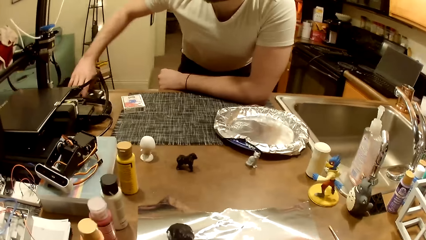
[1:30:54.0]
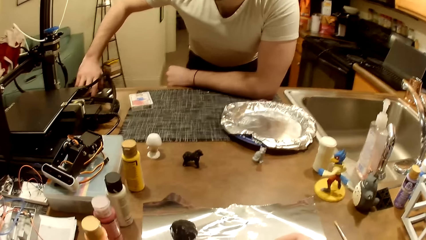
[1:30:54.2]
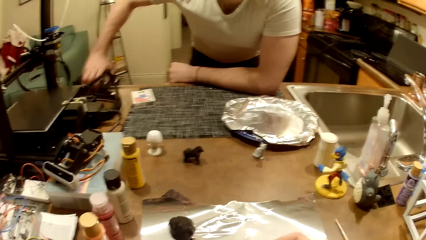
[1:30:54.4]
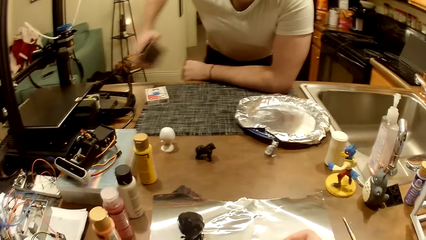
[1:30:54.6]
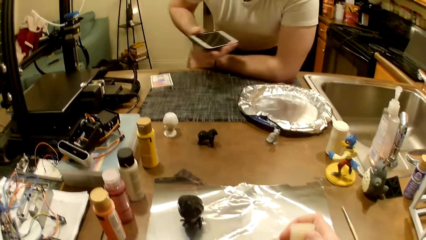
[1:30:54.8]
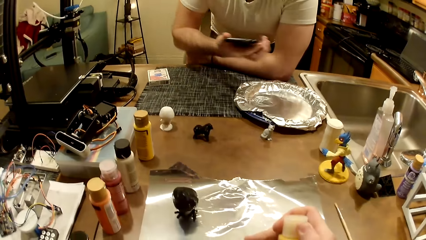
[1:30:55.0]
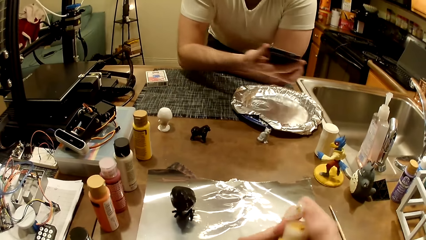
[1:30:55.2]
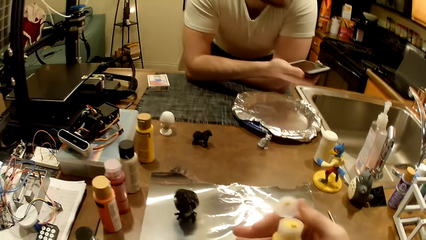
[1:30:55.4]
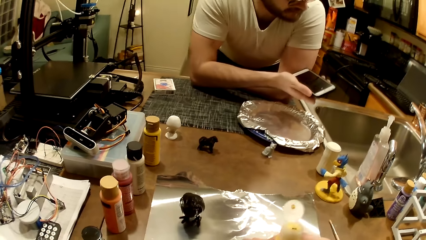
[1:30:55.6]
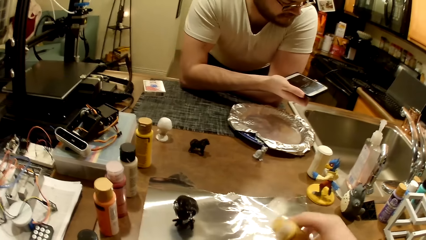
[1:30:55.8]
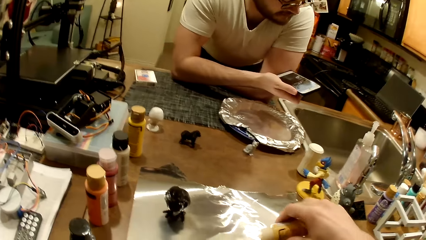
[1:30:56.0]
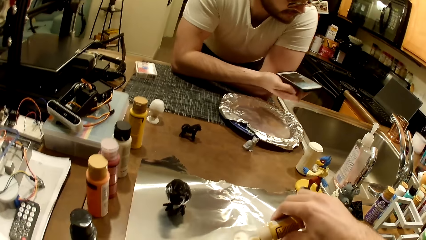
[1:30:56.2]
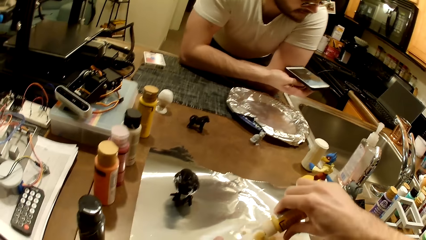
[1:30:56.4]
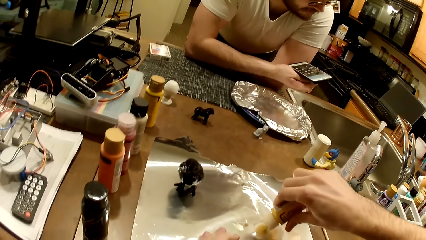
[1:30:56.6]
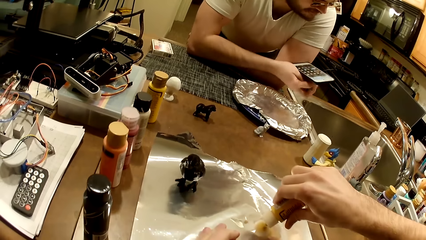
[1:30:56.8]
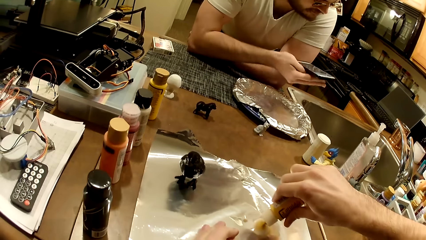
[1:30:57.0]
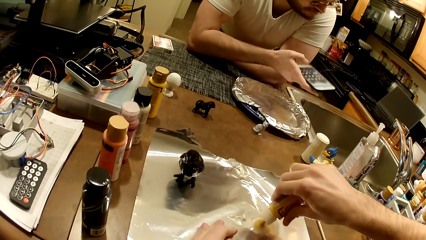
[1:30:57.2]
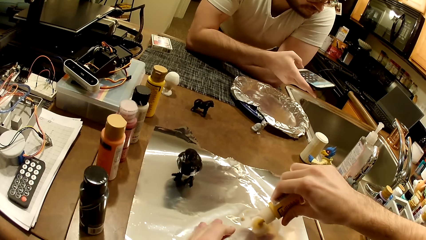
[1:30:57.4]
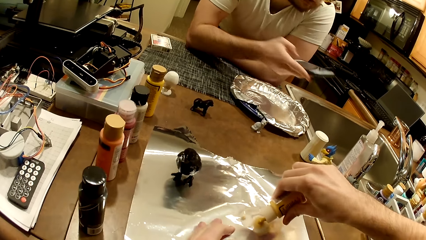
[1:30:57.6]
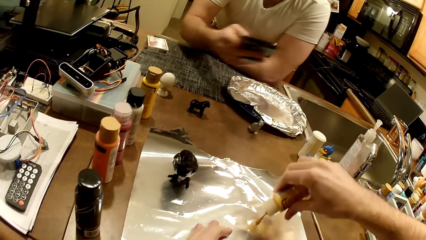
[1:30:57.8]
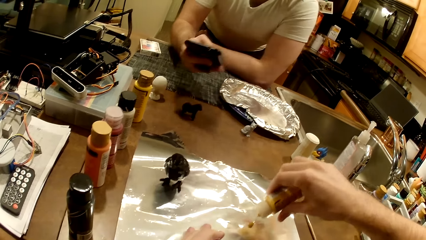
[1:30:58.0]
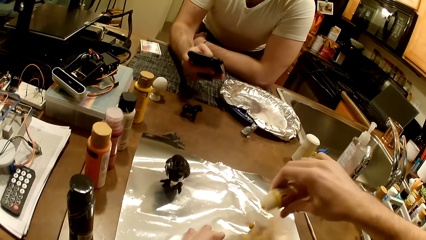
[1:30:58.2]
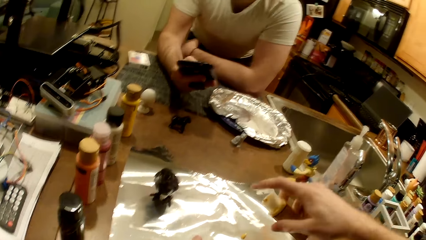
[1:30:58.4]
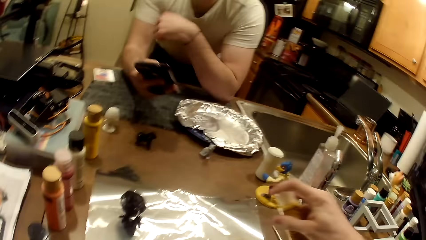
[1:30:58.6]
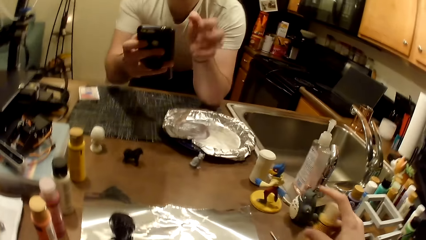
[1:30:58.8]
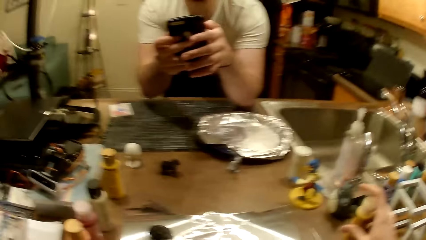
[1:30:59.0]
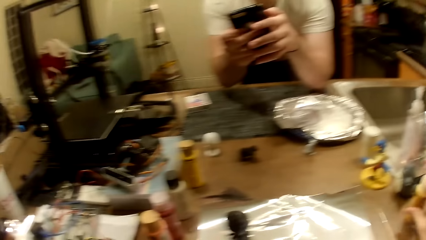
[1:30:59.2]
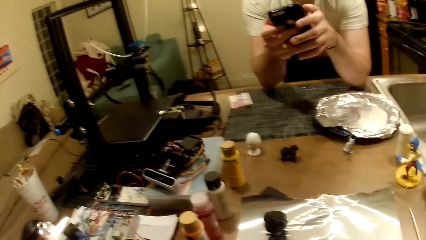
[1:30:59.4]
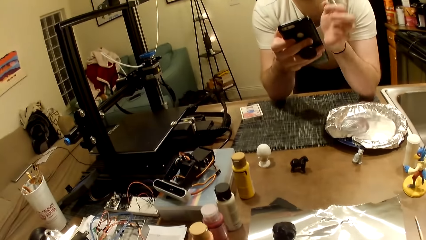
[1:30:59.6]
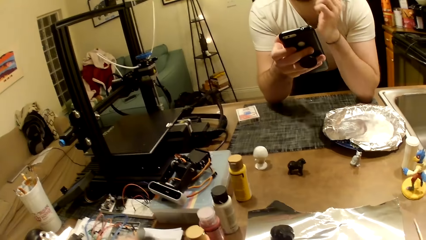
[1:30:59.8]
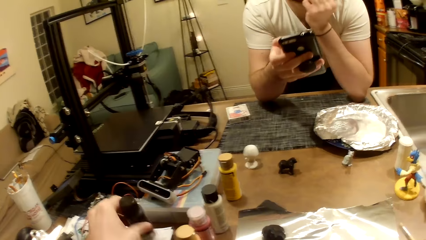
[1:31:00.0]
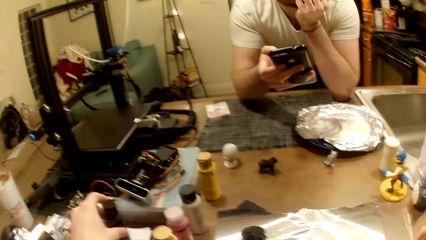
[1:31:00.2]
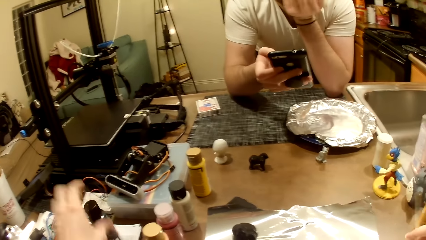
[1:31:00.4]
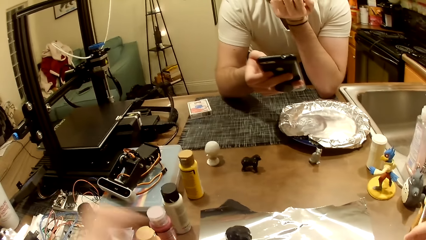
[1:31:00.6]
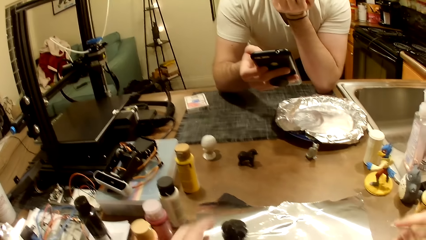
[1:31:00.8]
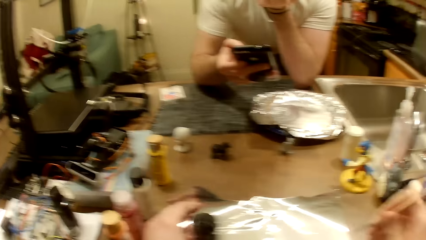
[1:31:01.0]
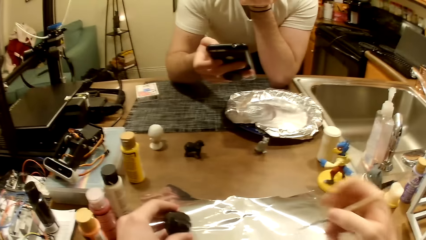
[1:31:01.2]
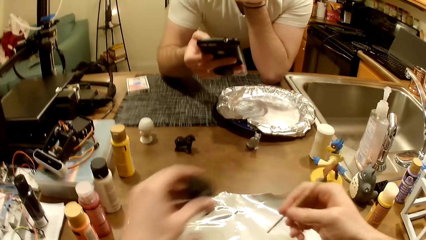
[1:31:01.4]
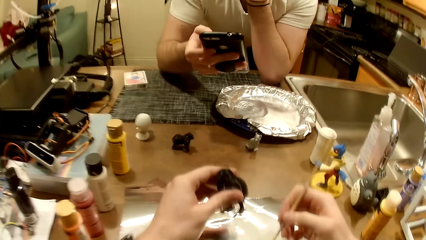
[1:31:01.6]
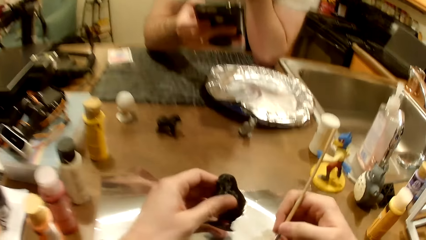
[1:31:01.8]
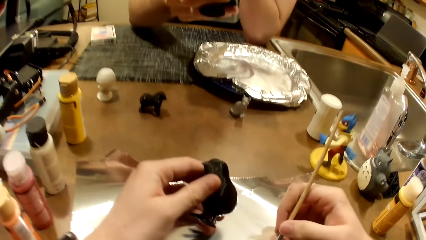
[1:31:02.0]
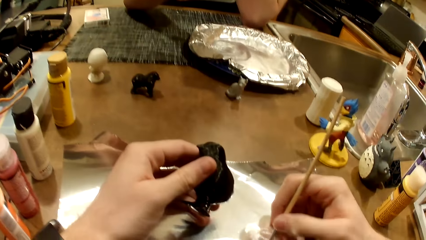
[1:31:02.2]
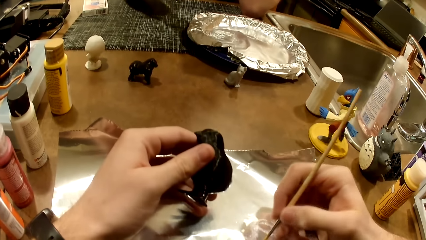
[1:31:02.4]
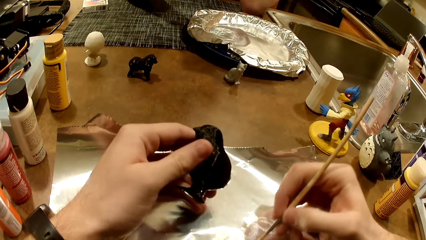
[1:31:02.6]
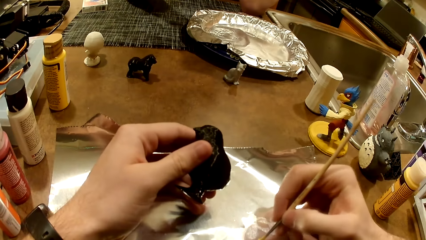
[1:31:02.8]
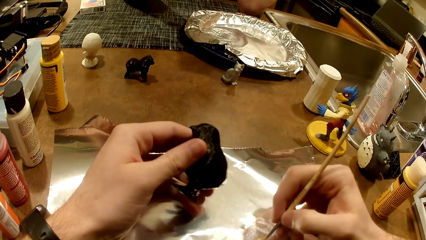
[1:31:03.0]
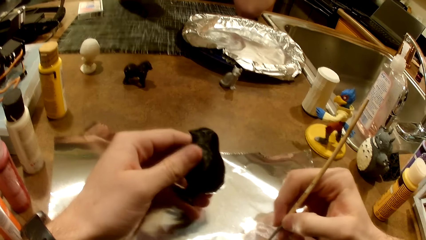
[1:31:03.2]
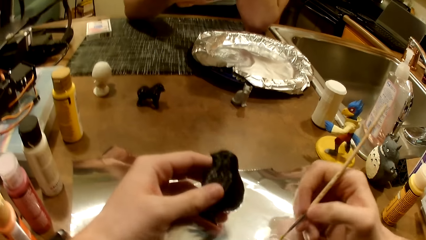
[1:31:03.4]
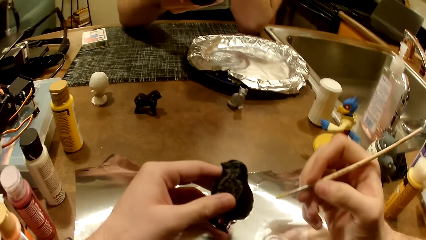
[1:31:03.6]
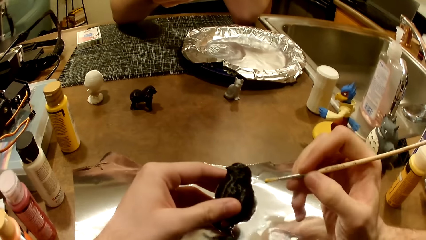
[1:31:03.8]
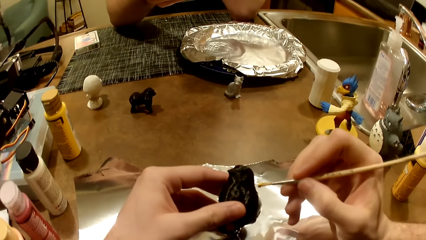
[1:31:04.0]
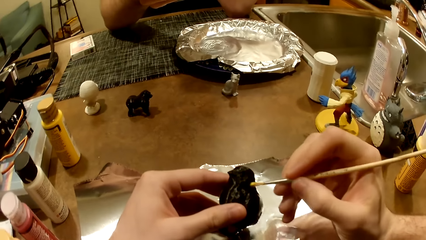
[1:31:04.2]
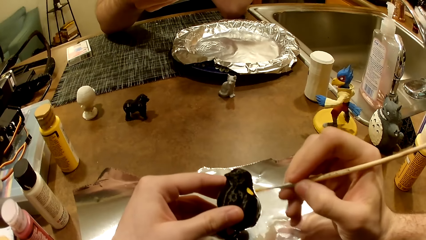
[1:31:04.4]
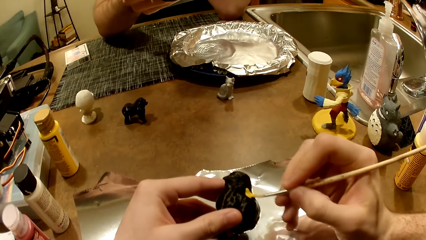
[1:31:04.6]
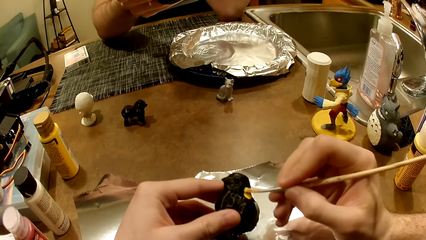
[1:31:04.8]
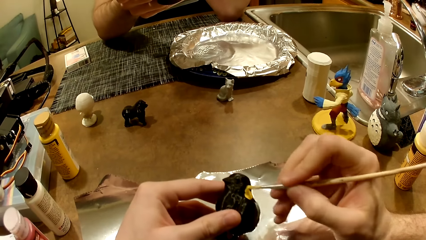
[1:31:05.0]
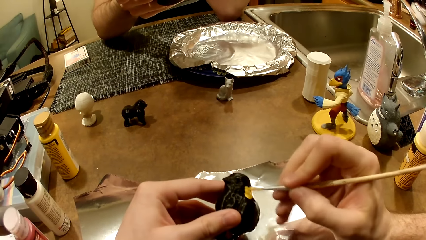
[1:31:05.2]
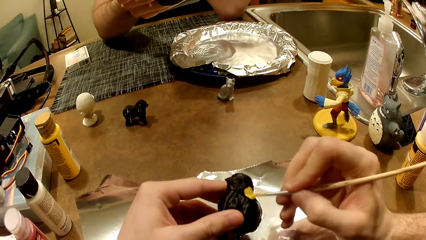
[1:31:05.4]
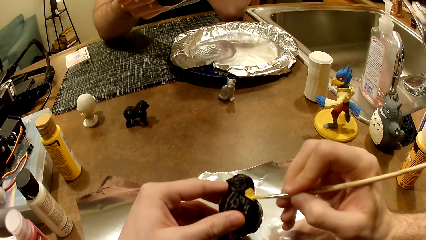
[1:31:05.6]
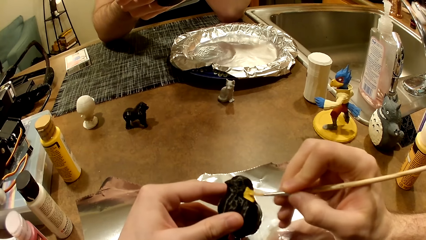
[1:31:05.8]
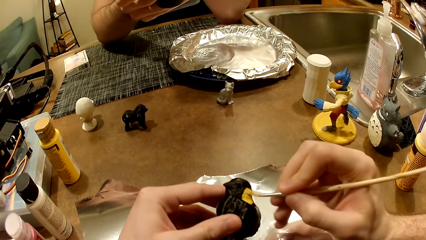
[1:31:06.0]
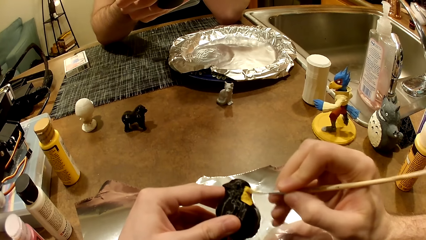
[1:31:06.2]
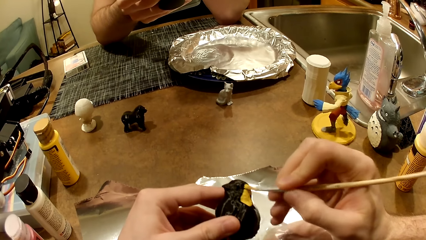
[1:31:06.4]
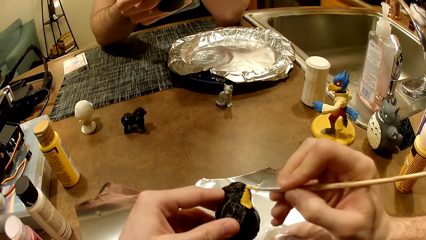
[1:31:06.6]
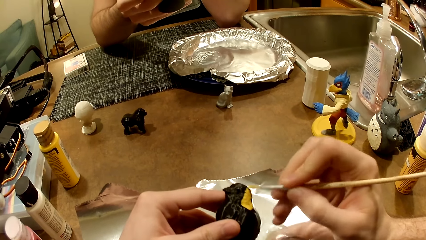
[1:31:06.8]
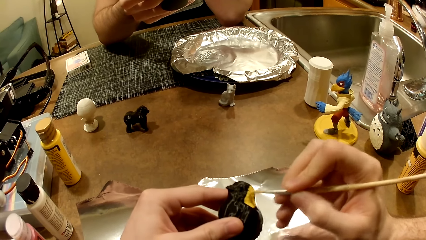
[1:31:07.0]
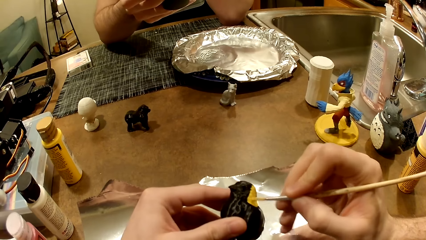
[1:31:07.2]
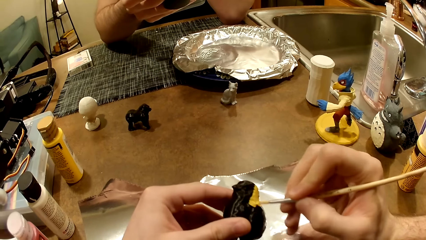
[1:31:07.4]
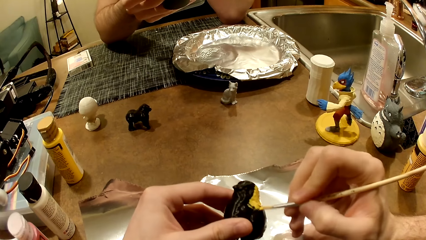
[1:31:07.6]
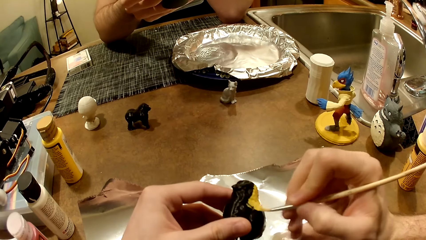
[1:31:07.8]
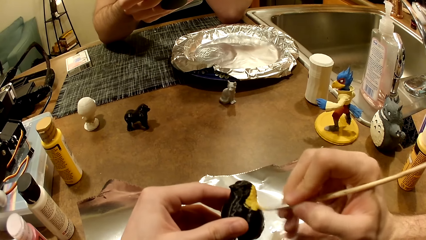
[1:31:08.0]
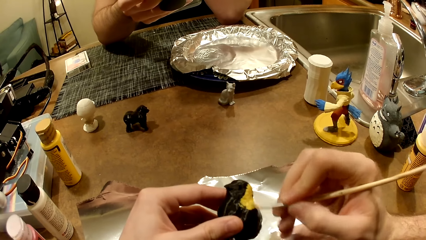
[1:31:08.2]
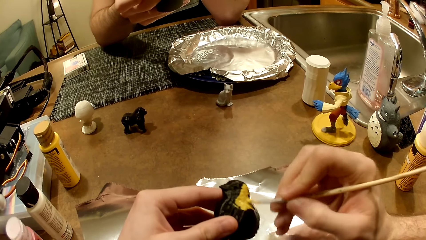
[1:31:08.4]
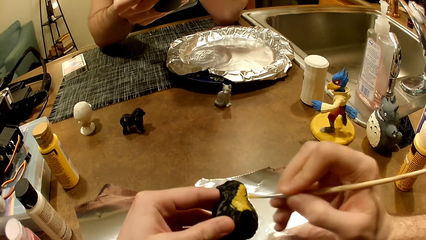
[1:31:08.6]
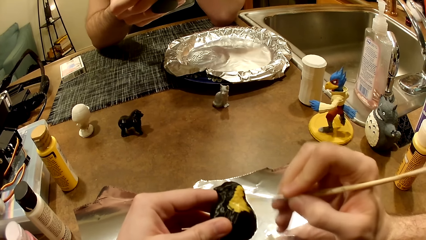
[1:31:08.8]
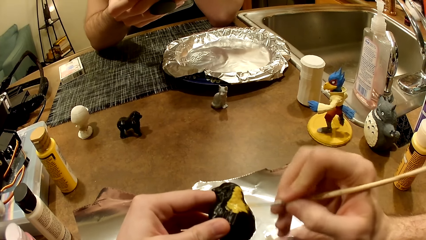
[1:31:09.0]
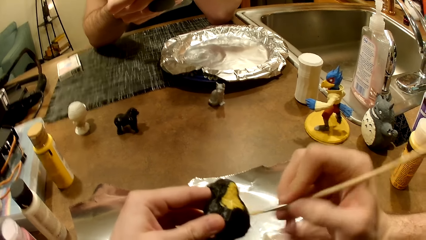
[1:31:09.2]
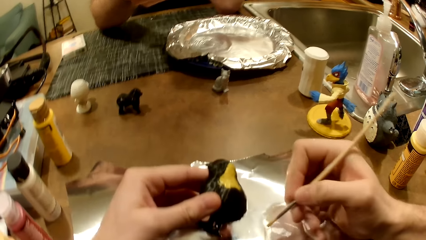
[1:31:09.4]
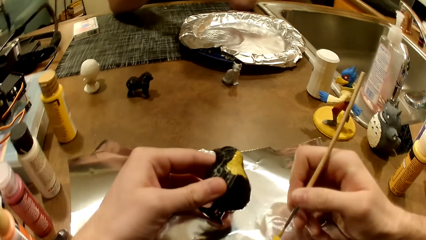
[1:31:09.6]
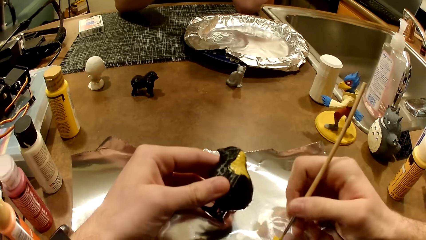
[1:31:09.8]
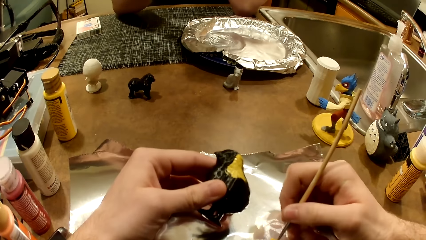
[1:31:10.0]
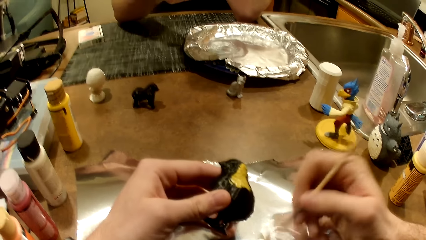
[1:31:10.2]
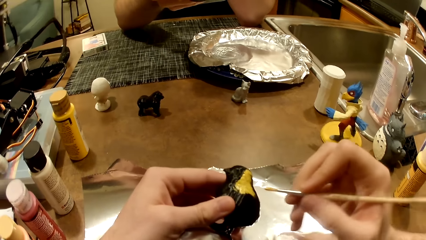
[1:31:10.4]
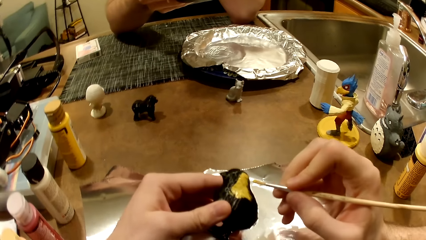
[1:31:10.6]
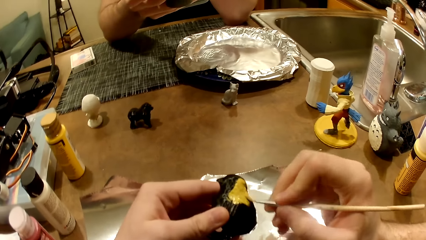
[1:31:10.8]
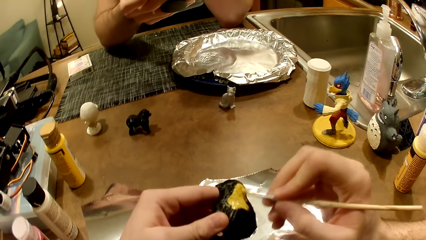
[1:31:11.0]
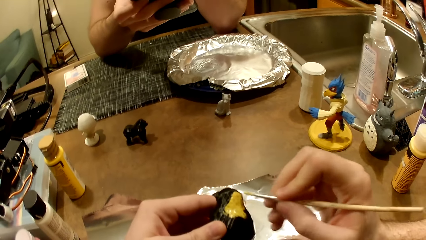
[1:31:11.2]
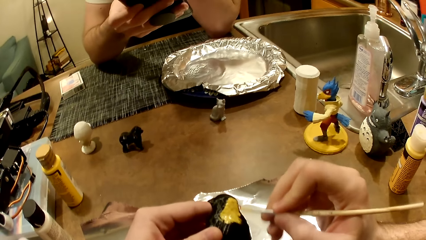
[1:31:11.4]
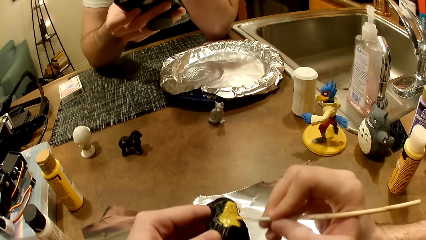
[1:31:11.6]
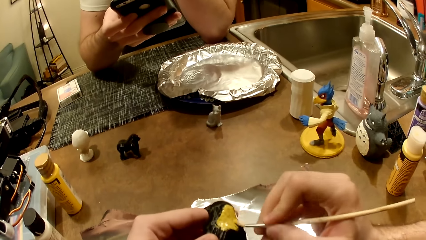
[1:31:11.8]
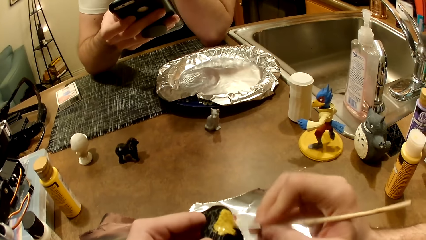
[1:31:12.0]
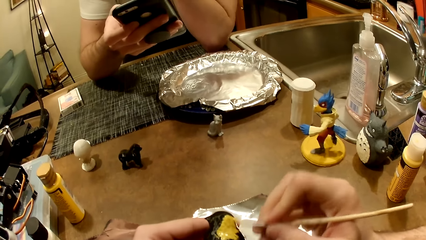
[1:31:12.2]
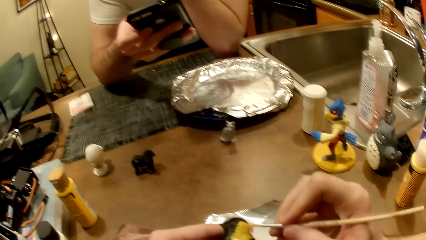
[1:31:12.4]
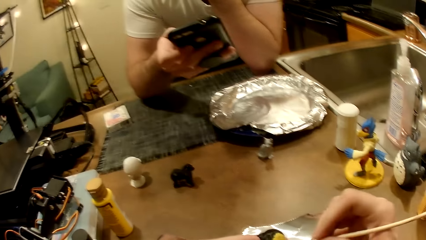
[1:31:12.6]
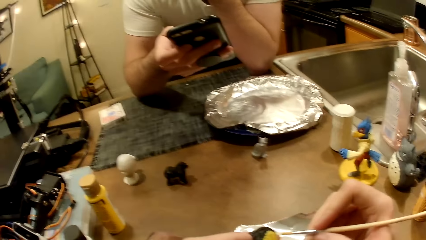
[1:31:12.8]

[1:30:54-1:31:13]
The man picks up the phone with his right hand. The camera wearer opens the lid of the cream-colored paint bottle with his right hand. The man operates the phone with his right hand. The camera wearer pours the cream-colored paint on an aluminum foil with his right hand and closes the lid of the cream-colored paint bottle with his right hand. The man holds the phone with both hands. The man holds the phone with his right hand. The camera wearer picks up a brown paint bottle with his left hand and drops the brown paint bottle with his left hand. He picks up a bird figurine with his left hand. He holds the paint brush in his right hand. He puts paint on the brush. He stirs the cream-colored paint on the aluminum foil with his right hand. He paints the bird figurine with the cream-colored paint. He dips the paint brush in the cream-colored paint with his right hand. He paints the bird figurine with the cream-colored paint.
